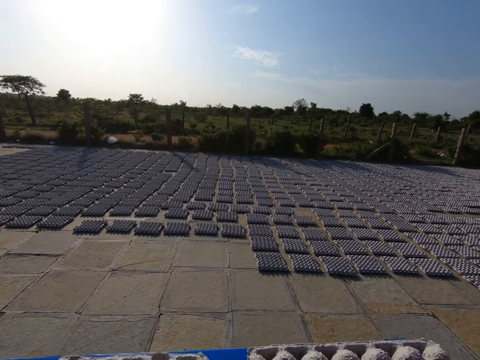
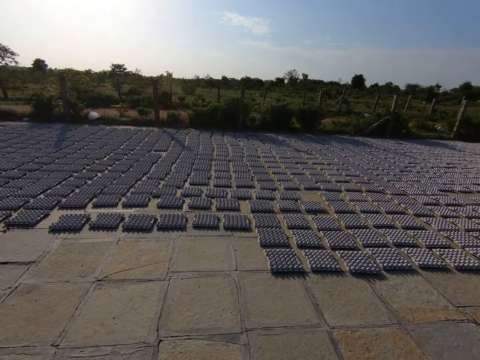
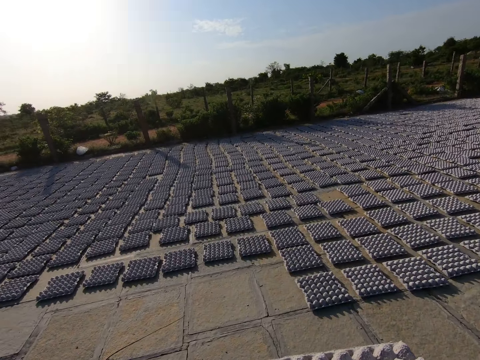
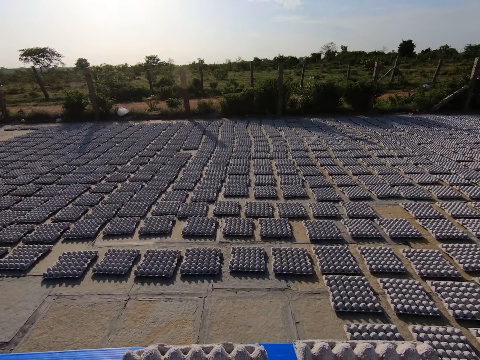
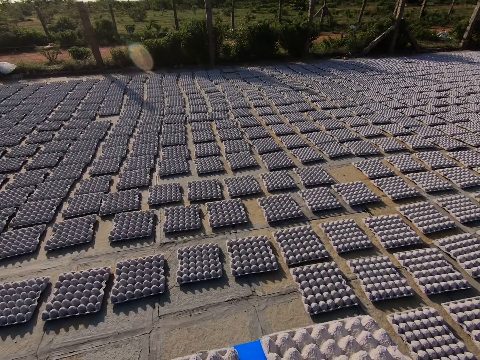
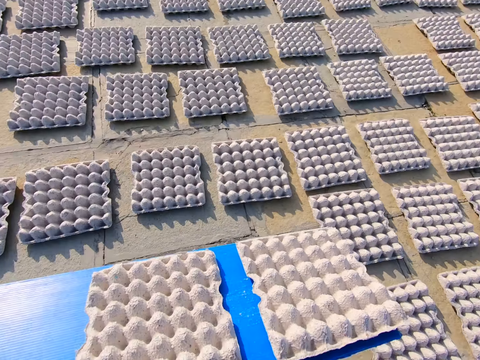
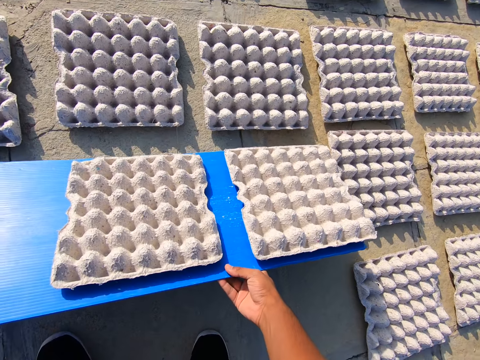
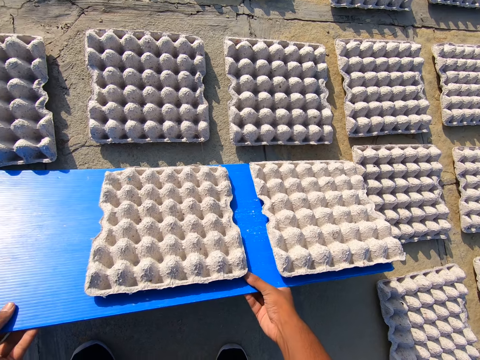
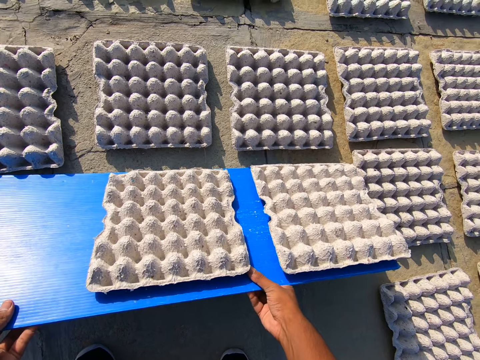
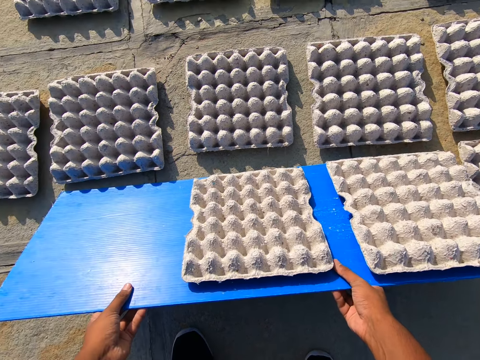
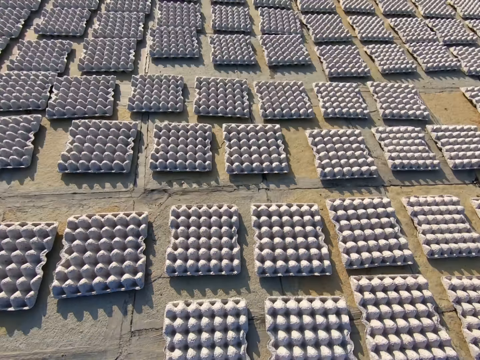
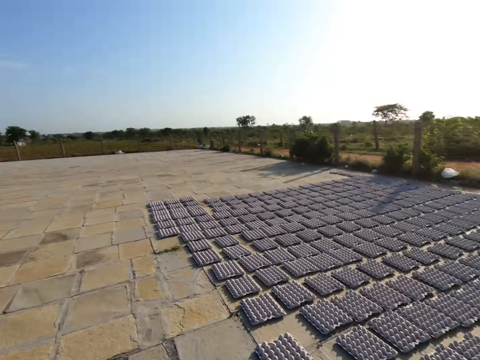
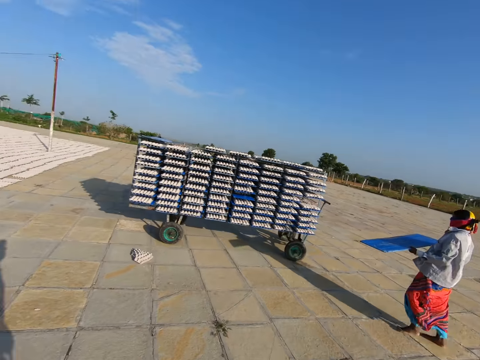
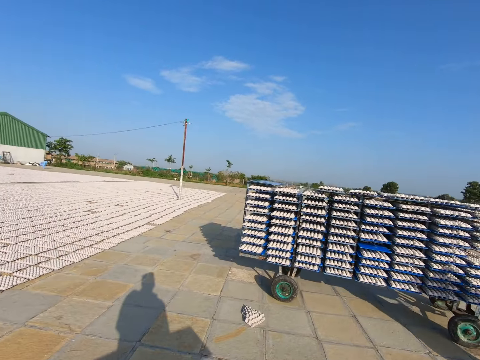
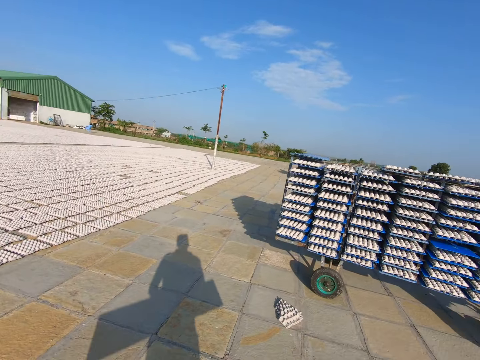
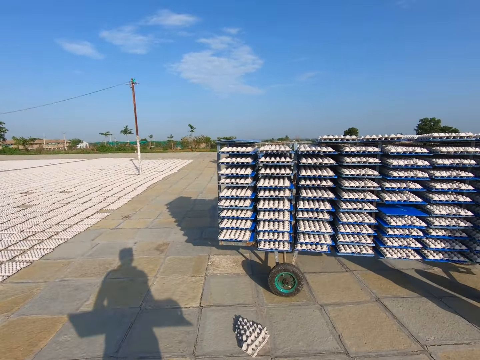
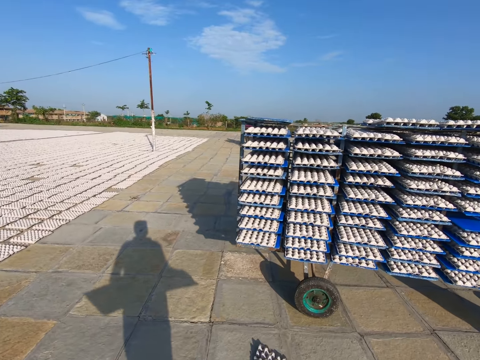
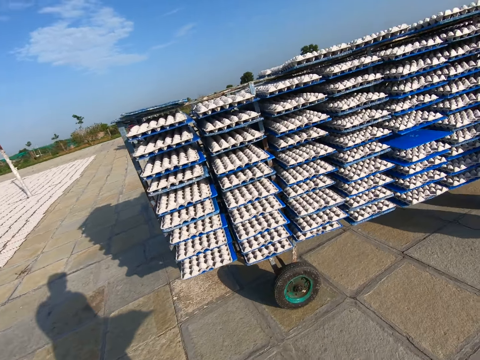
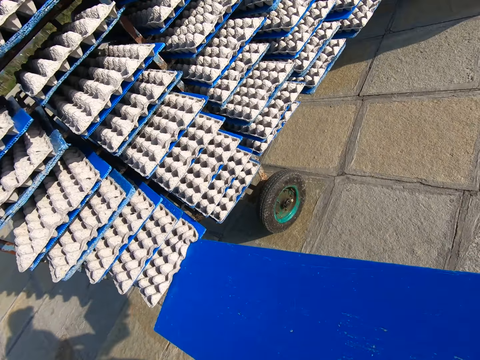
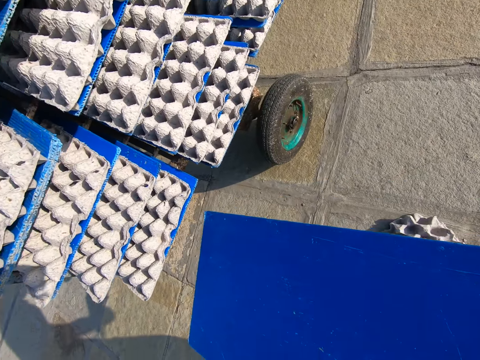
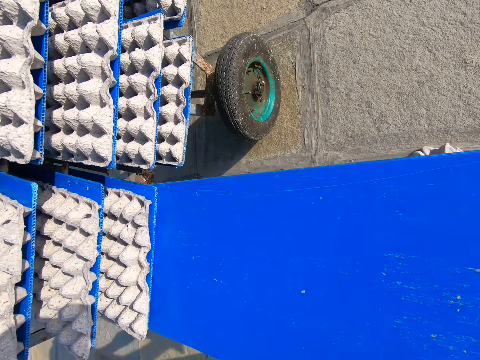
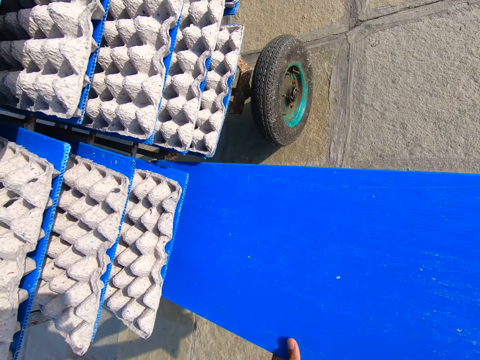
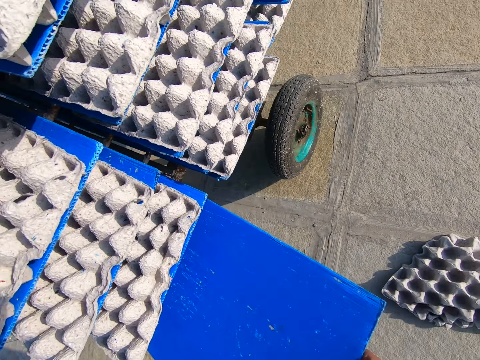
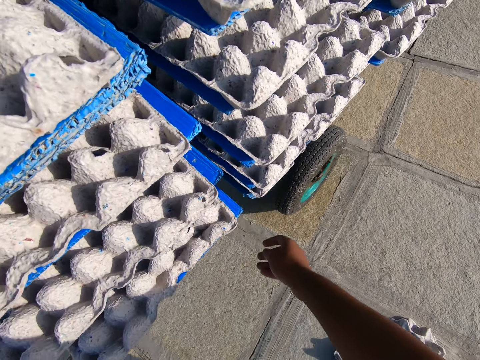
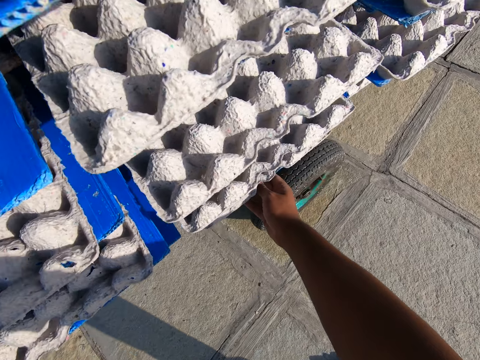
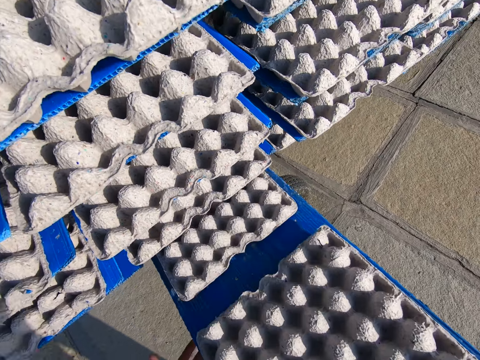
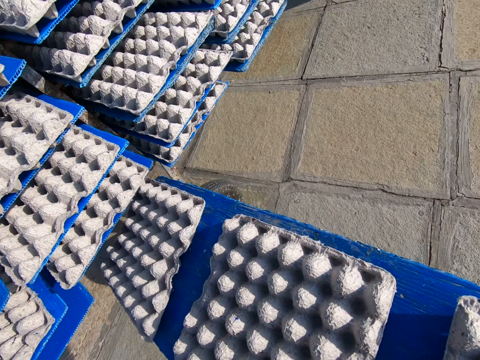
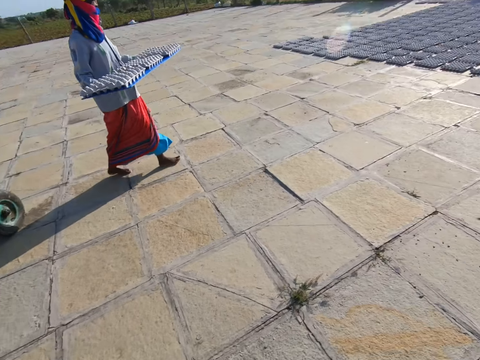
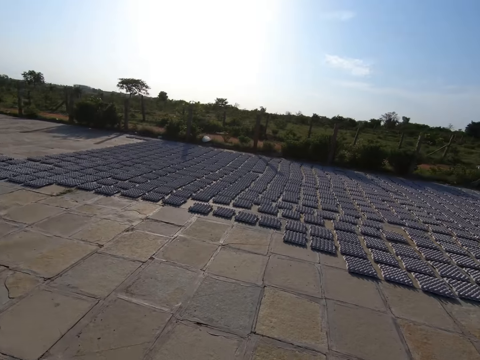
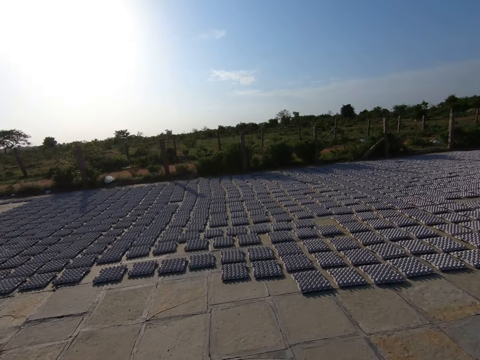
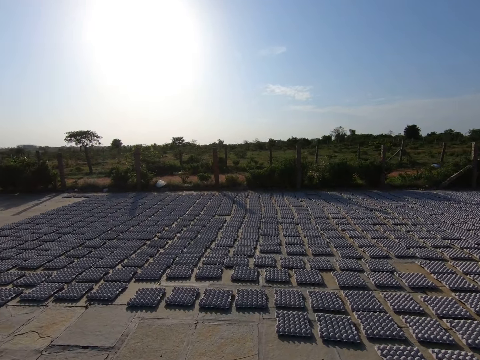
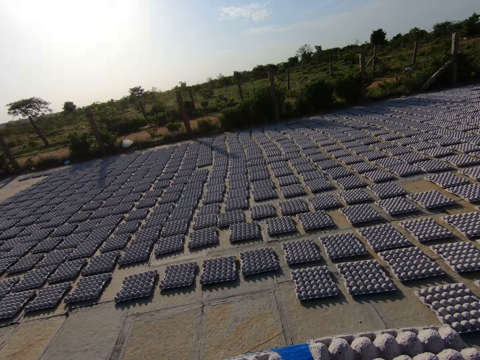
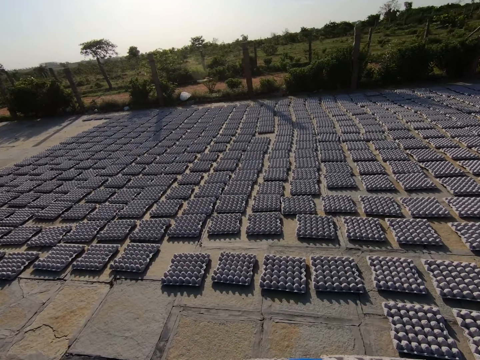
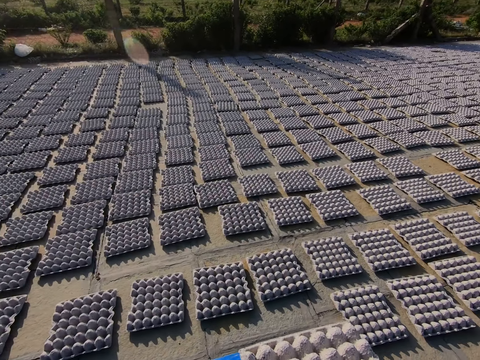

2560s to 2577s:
The camera wearer walks on the ground. He places the tray of egg crates on the floor with both hands. He pours the egg crates from the tray on the floor with both hands. The woman holds a tray with both hands. The camera wearer walks on the ground. He puts the tray in the shelf with both hands. He removes the tray of egg crates from the shelf with his right hand. He carries the tray of egg from the shelf with both hands. The woman carries the tray of egg crates with both hands. The camera wearer walks on the ground.

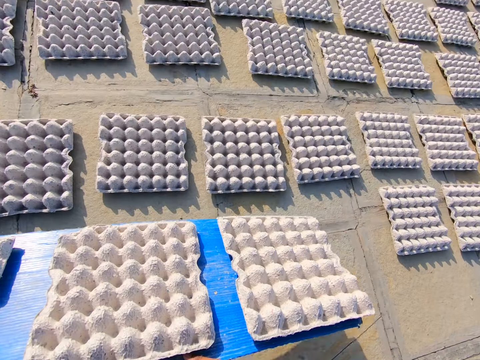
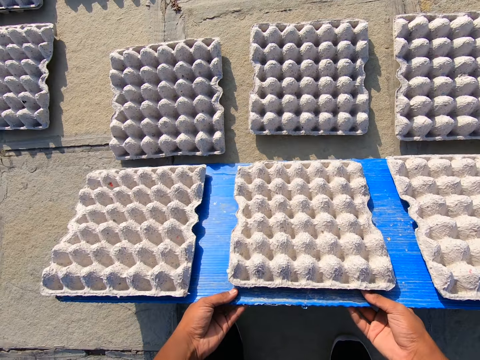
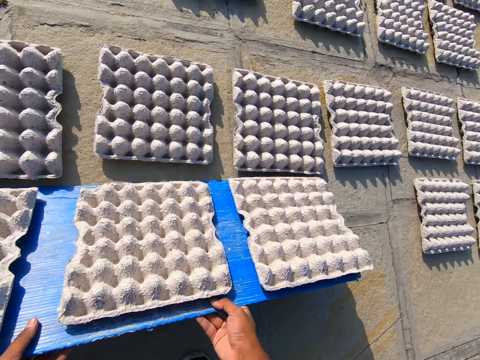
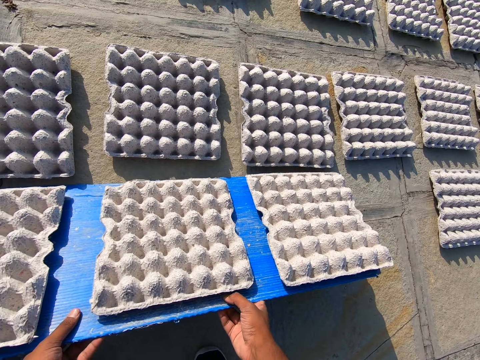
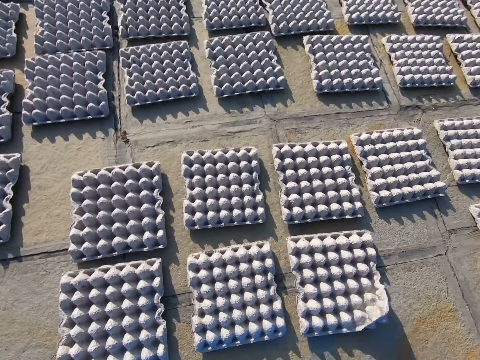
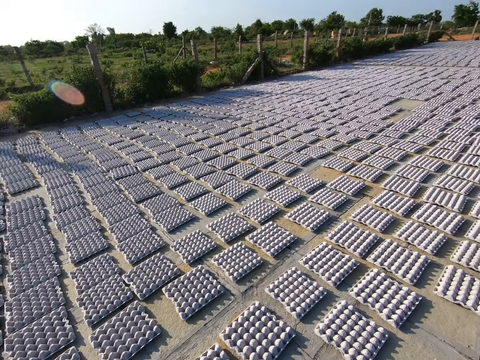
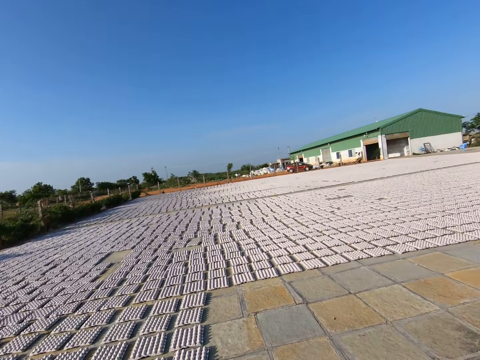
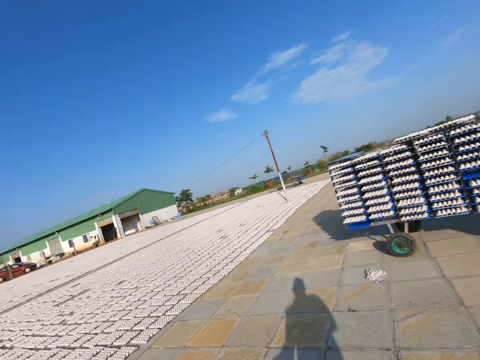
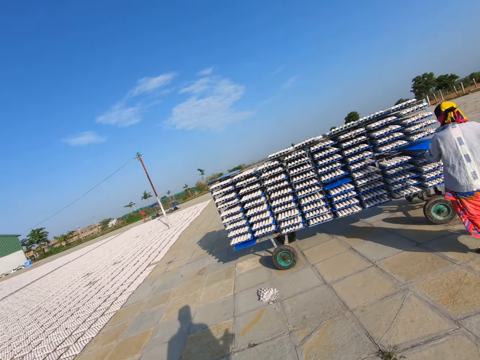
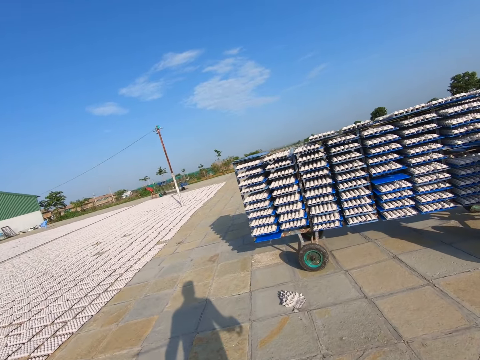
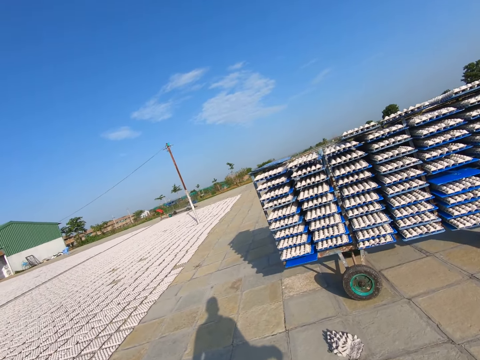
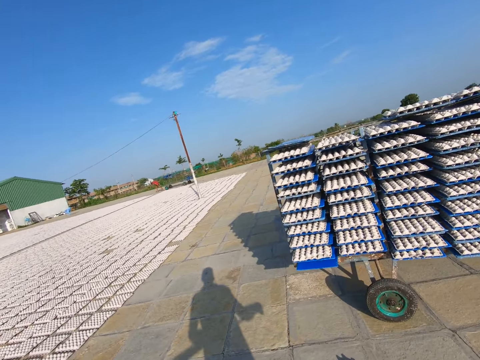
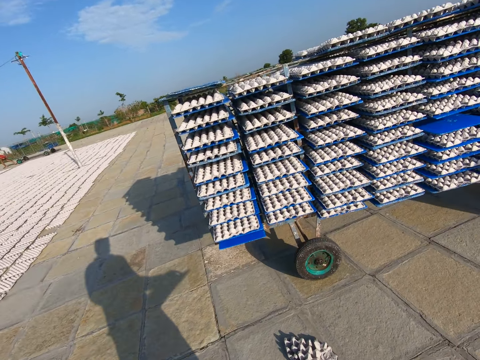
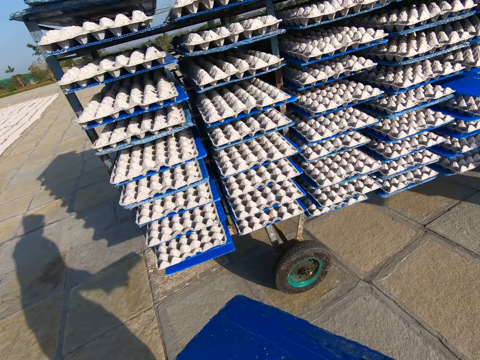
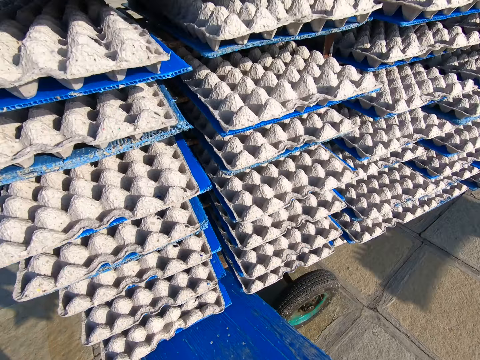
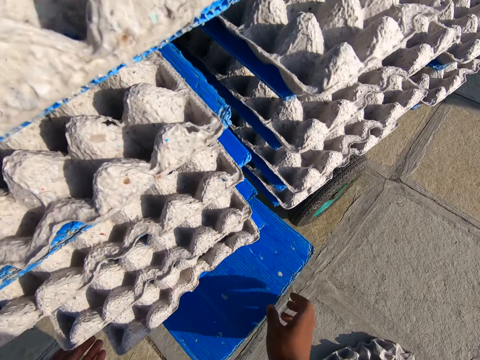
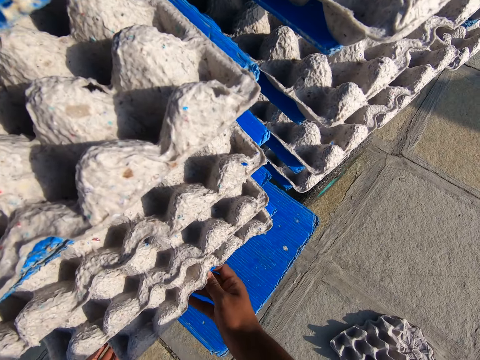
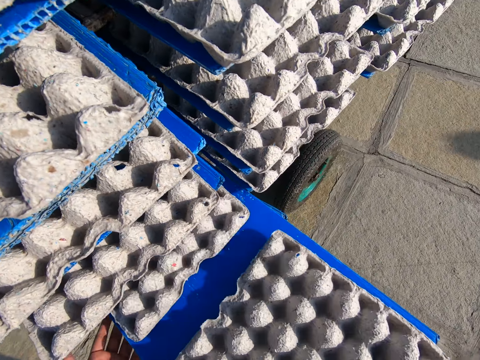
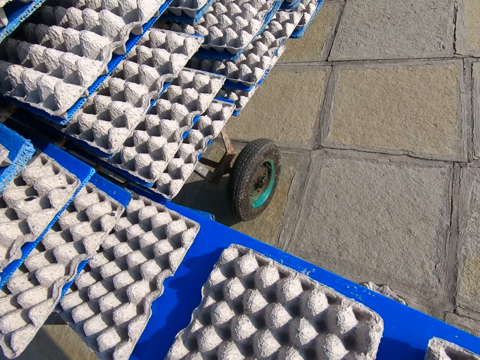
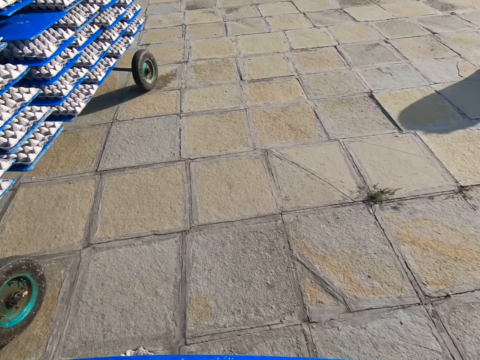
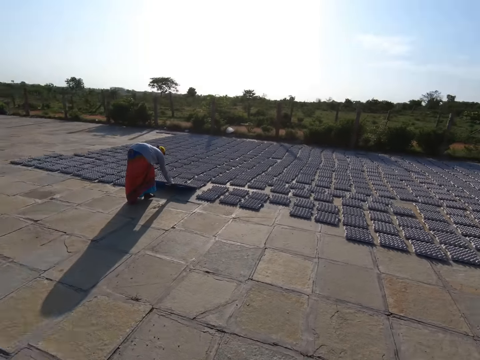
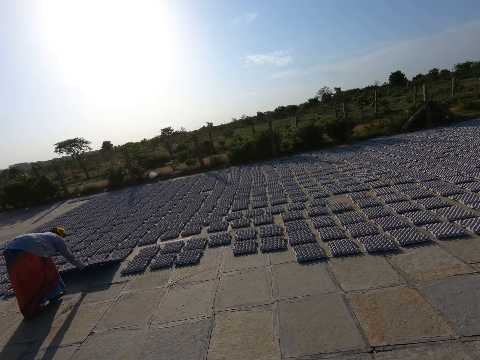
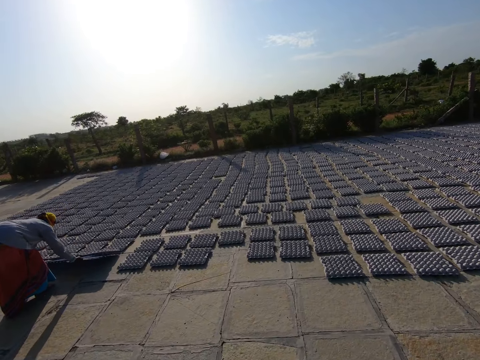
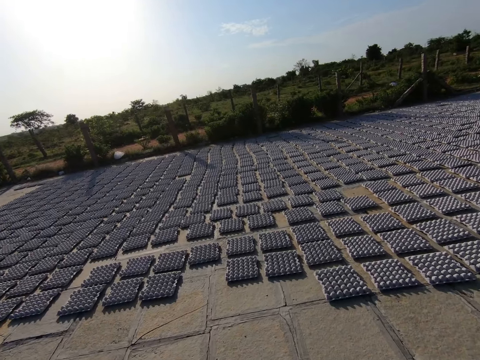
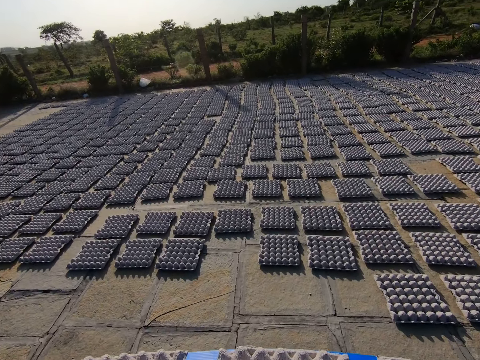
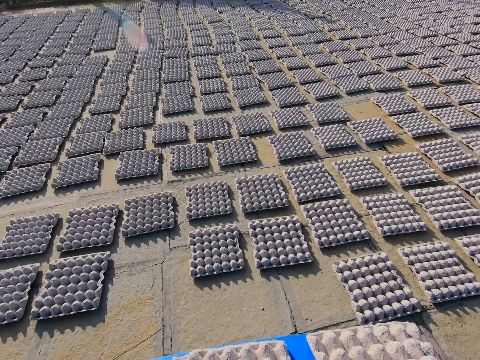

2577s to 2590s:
The camera wearer places the tray of egg crates on the floor with both hands. He pours the egg crates from the tray on the floor with both hands. The woman carries the tray with both hands. The camera wearer walks on the ground. He puts the tray in the shelf with both hands. He removes a tray of egg crates from the shelf with his hands. The woman places a tray of egg crates on the floor with both hands. The camera wearer walks on the ground. The woman pours the egg crates from the tray on the floor with both hands.
